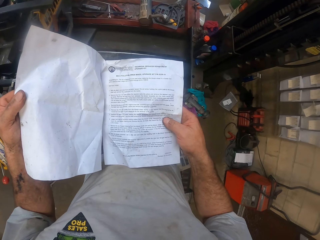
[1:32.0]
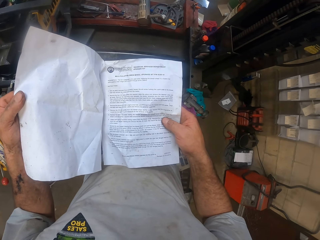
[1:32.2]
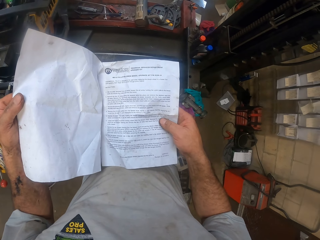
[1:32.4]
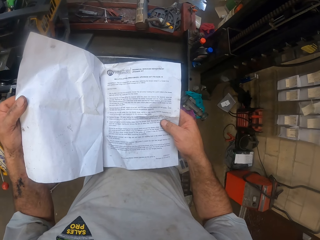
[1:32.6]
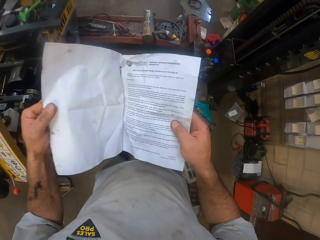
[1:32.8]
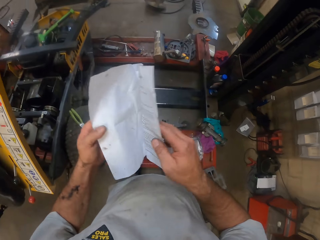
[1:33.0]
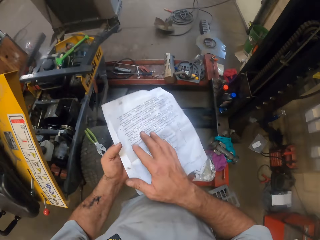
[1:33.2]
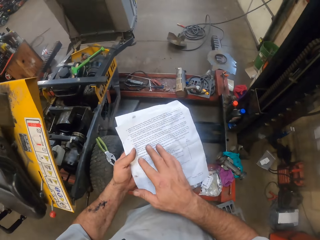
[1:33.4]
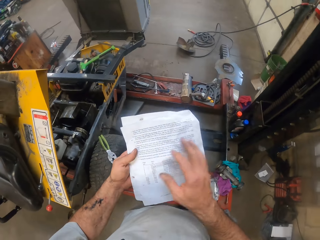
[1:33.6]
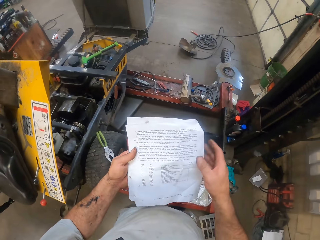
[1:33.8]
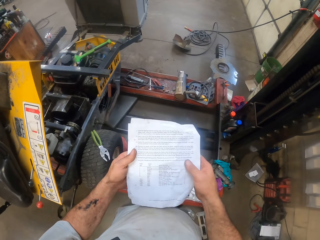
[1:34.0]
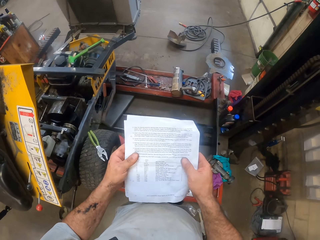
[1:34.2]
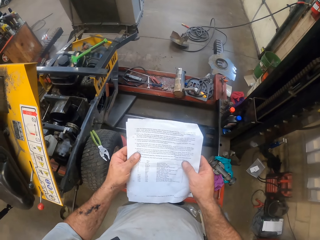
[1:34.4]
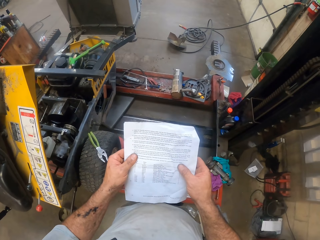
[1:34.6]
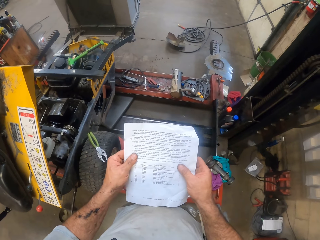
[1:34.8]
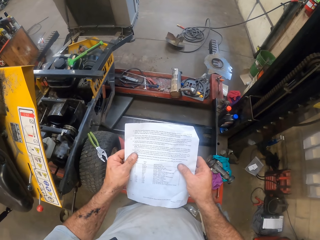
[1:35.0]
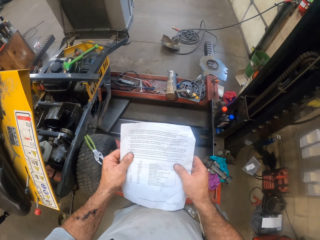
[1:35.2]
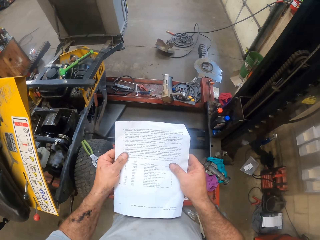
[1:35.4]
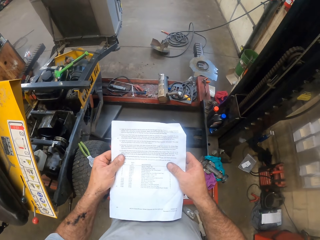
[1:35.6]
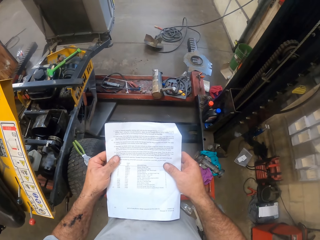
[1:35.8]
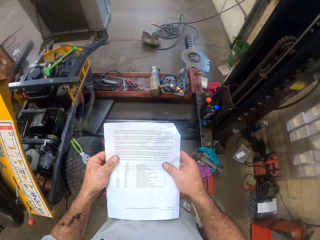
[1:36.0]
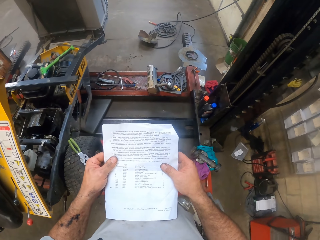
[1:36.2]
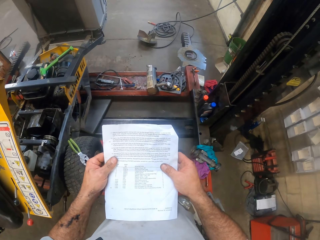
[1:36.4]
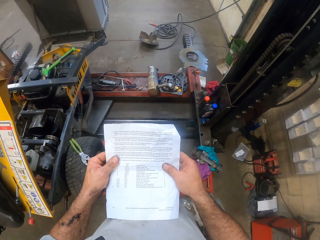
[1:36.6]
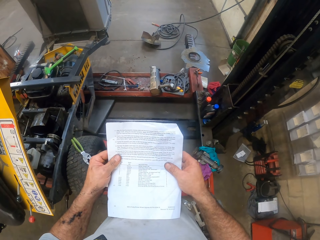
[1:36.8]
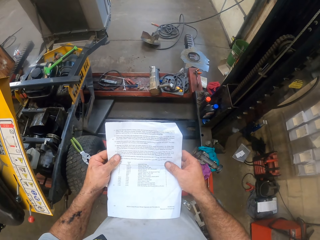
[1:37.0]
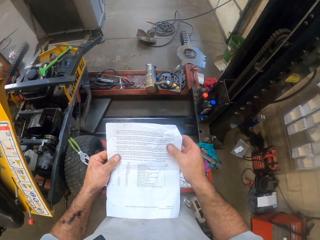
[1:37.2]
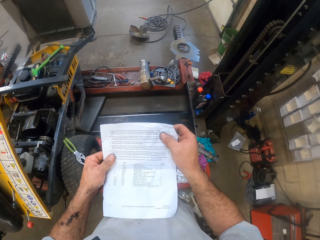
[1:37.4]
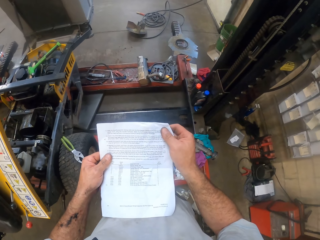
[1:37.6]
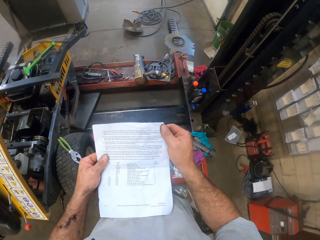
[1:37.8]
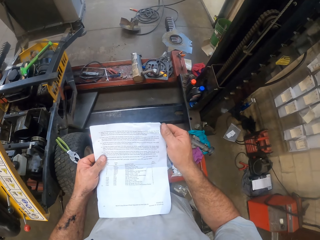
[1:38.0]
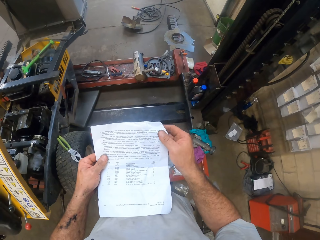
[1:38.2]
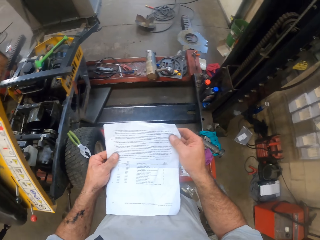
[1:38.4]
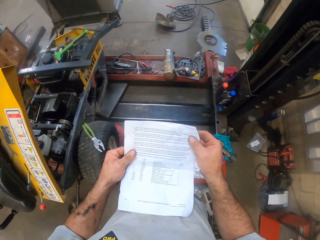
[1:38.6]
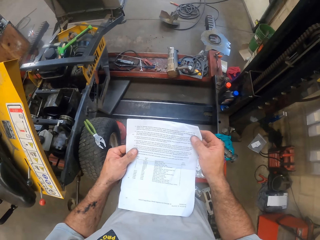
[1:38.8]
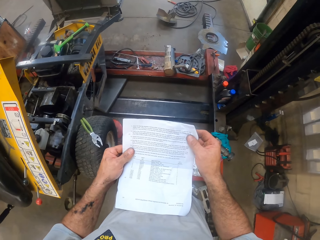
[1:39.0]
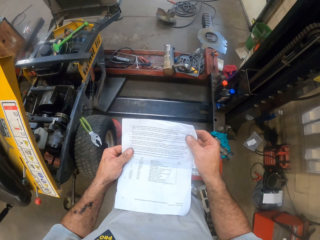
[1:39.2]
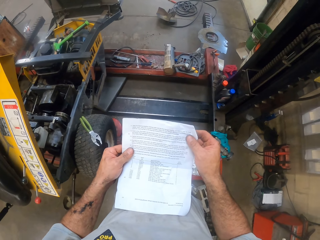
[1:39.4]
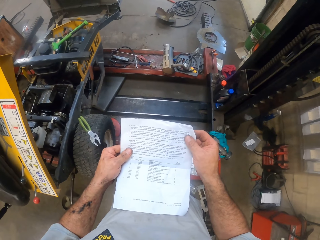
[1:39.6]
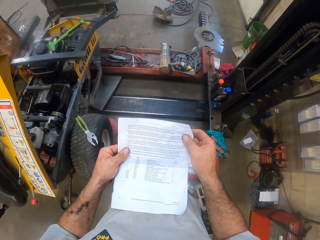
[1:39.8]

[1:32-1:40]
The camera wearer turns to another page. They hold the paper with both hands.

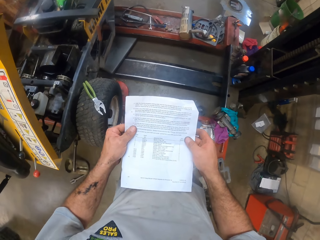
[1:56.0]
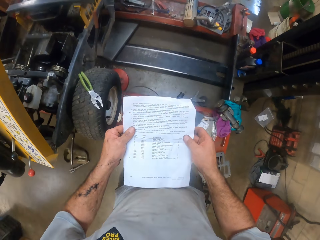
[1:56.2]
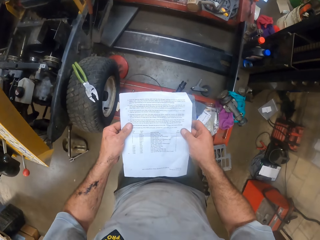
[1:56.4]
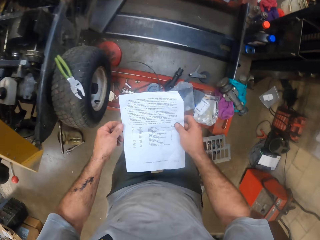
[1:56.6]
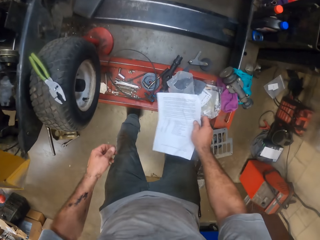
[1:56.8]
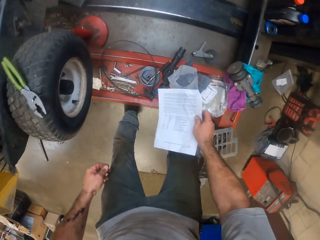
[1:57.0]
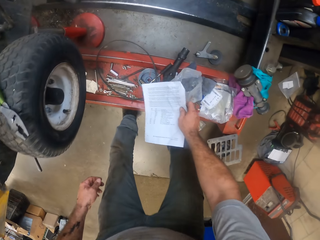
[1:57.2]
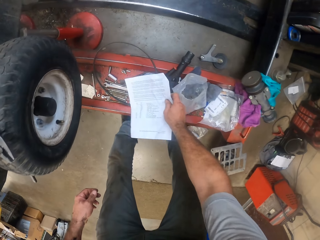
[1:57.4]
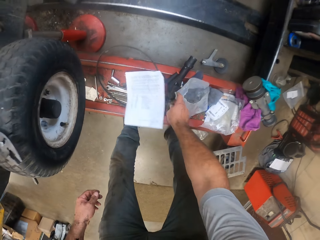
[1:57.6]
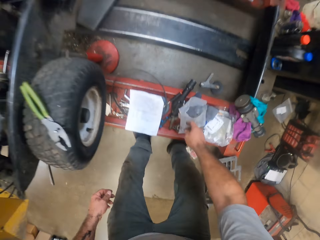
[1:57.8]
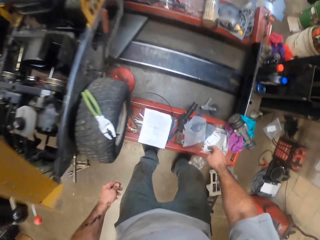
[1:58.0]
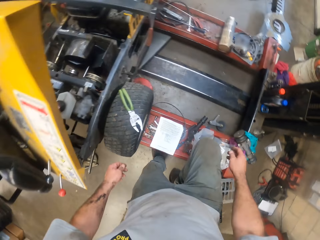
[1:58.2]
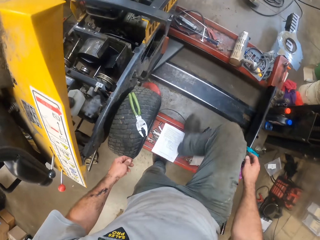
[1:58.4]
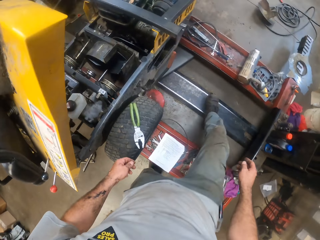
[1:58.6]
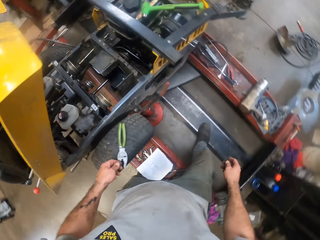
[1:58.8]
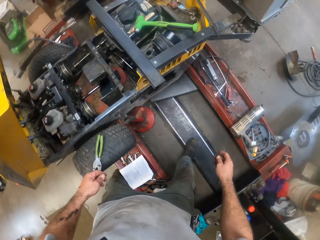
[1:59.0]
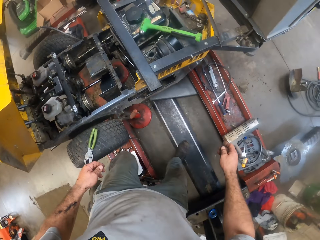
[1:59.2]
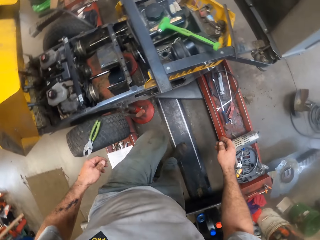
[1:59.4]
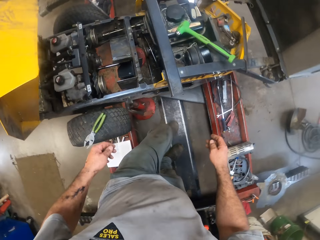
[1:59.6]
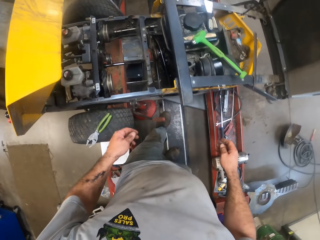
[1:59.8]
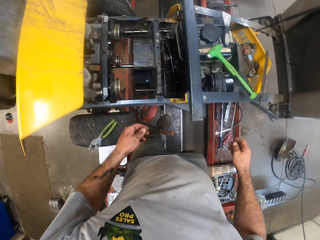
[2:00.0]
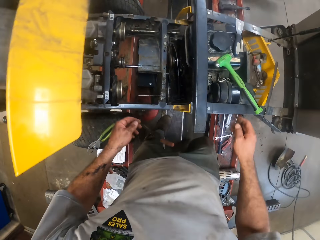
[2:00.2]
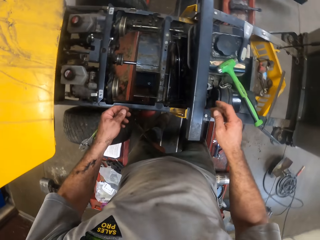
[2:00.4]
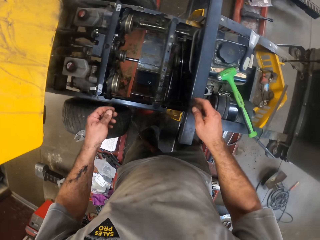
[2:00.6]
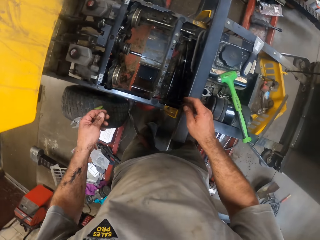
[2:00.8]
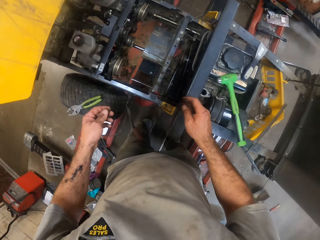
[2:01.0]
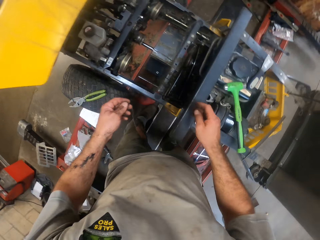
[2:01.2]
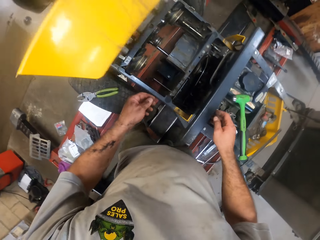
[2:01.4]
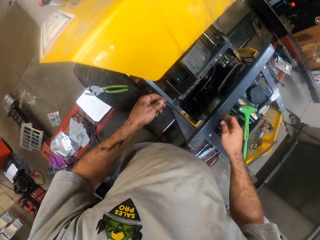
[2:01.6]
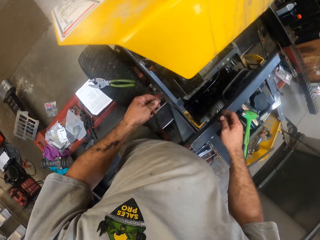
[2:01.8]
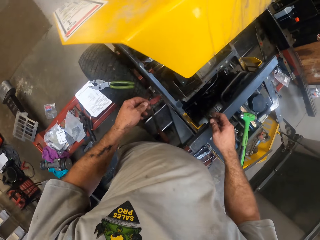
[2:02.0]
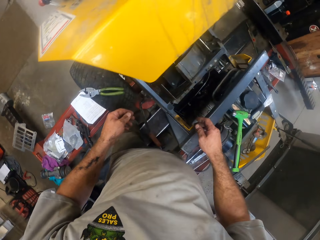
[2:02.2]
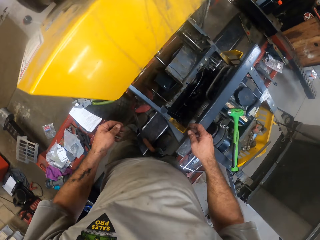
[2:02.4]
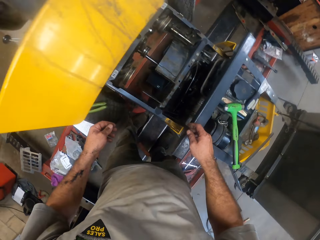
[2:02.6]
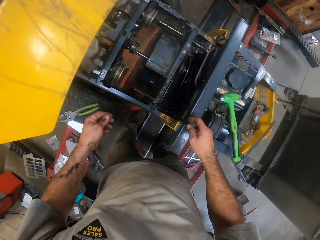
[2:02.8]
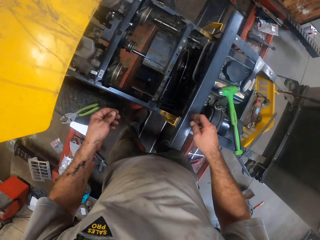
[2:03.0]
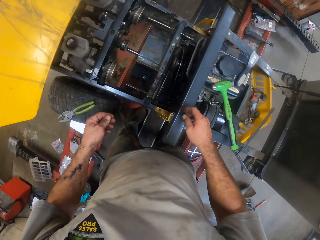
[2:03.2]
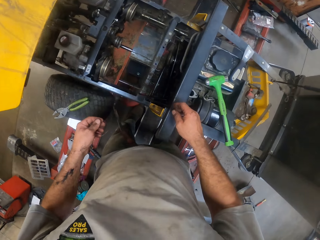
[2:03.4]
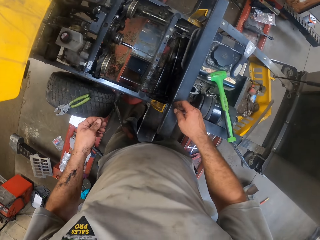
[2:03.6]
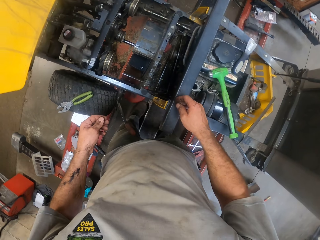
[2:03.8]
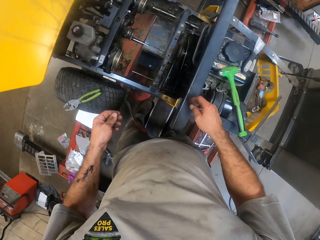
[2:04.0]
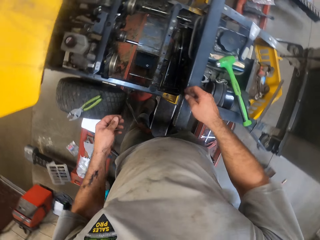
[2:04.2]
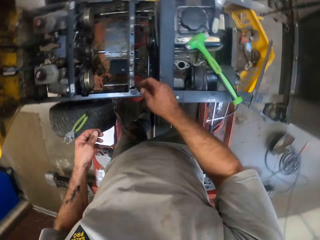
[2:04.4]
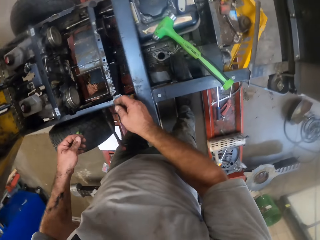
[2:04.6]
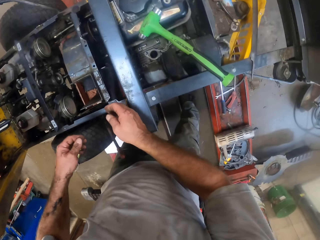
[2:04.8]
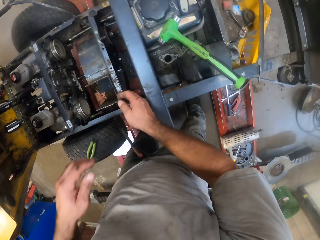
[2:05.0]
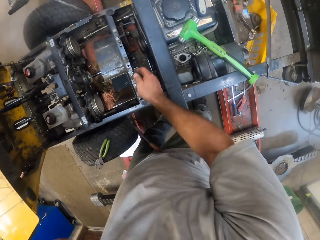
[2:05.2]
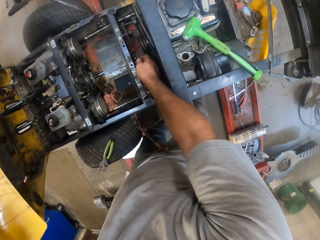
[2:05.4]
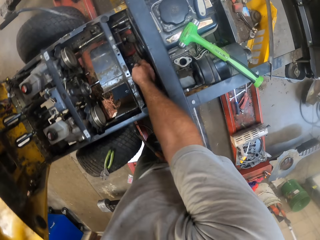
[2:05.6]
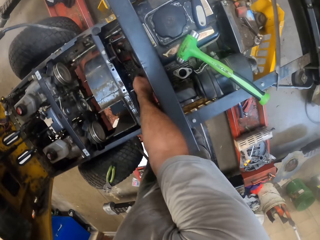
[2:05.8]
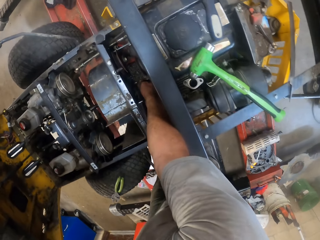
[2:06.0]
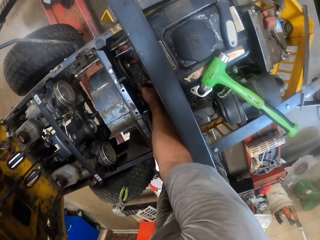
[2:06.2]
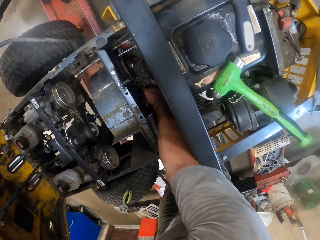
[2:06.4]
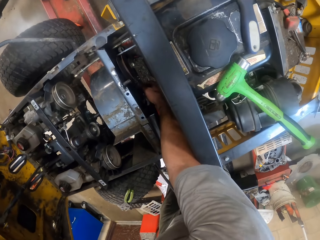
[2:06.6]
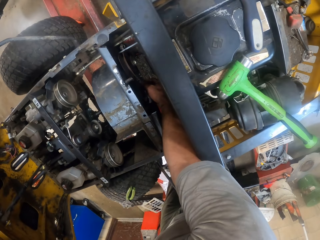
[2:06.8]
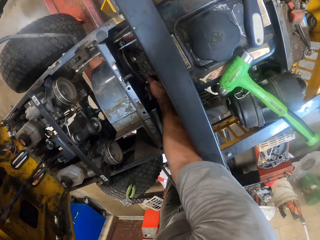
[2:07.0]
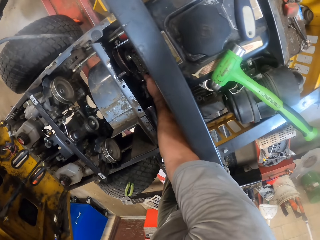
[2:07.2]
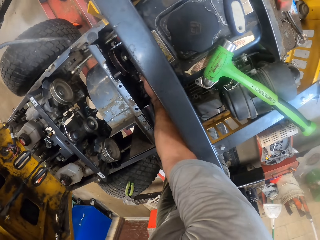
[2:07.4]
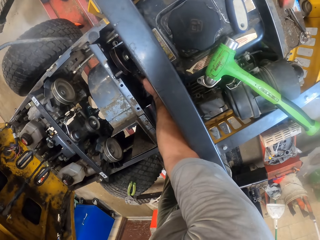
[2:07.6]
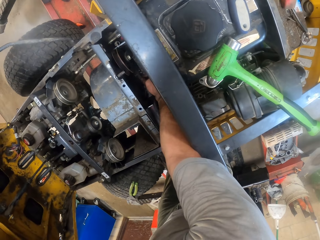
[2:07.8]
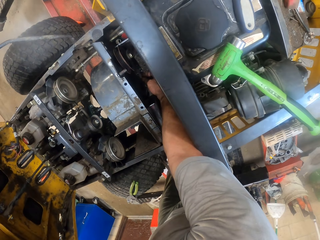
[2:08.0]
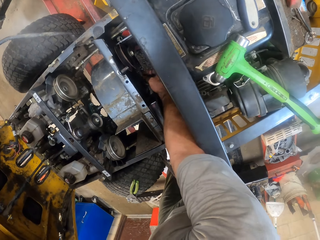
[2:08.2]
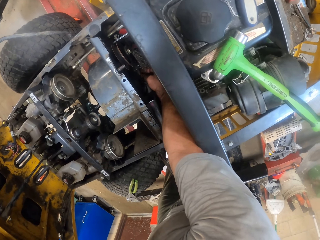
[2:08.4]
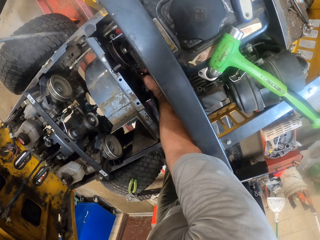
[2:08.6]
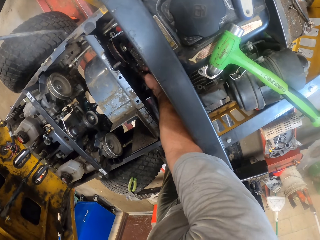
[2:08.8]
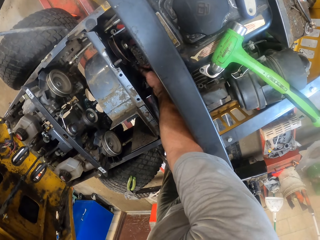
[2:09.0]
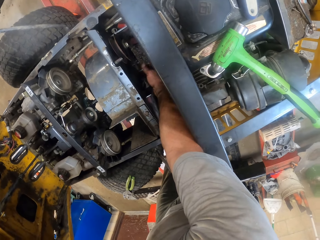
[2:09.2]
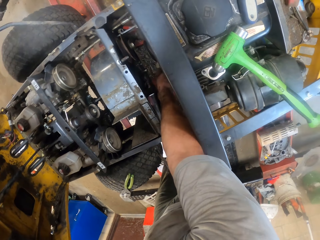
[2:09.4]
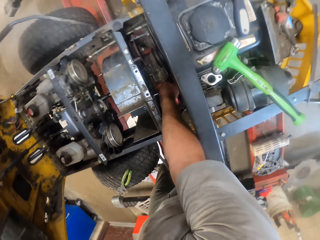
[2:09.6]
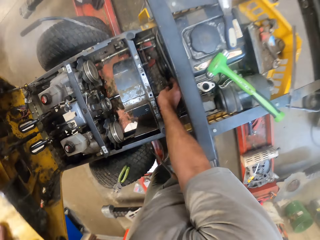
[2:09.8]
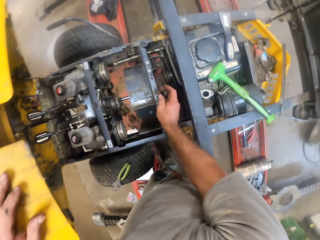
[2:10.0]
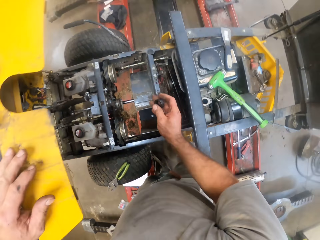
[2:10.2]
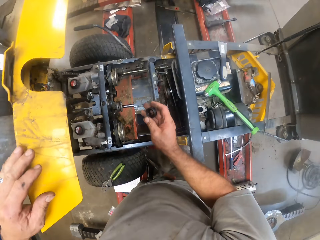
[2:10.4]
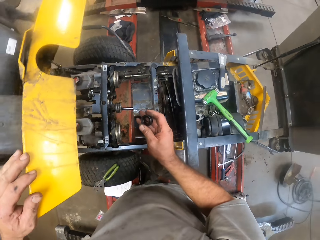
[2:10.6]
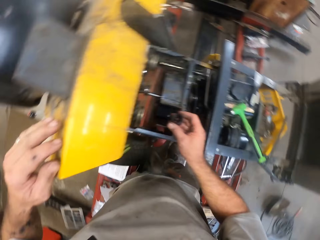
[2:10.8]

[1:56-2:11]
The camera wearer drops the paper on the rail of the car lifter with his right hand. He walks toward the lawn mower. He turns around. He removes a nut in the fan compartment of the lawn mower with his right hand. He picks a spare part.
